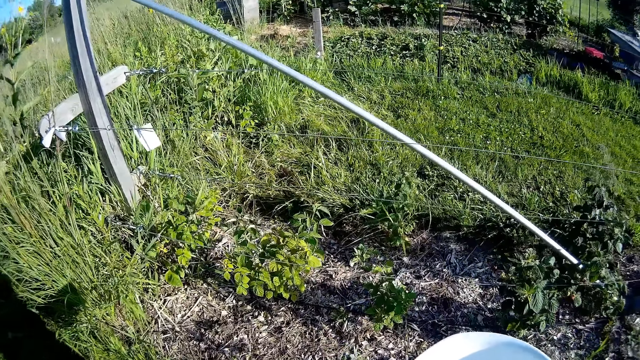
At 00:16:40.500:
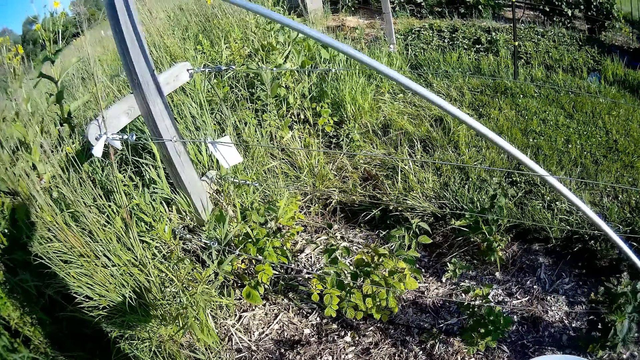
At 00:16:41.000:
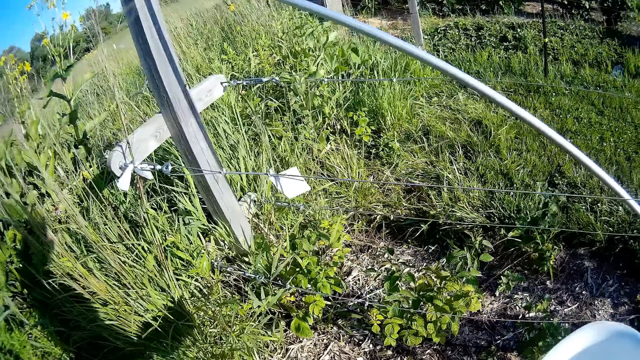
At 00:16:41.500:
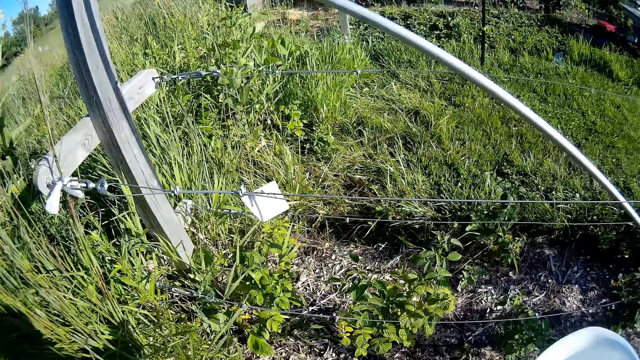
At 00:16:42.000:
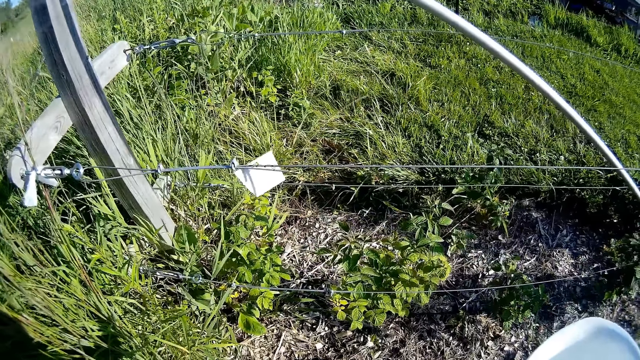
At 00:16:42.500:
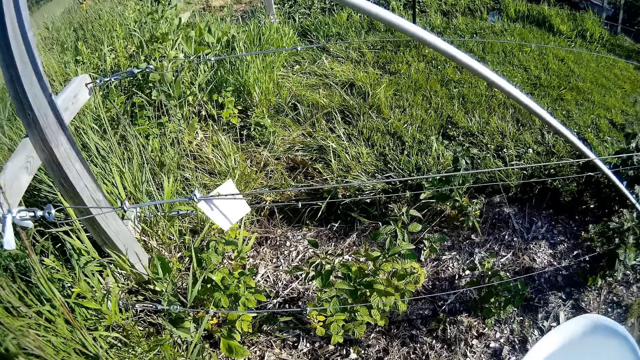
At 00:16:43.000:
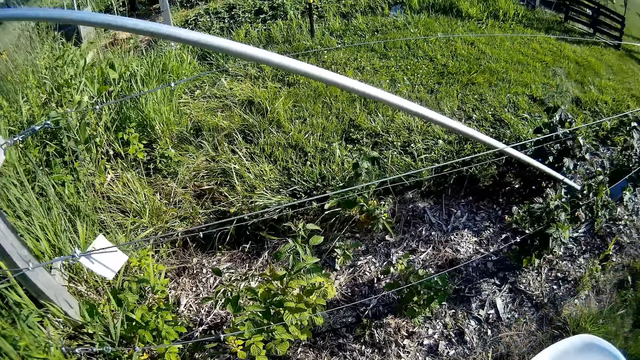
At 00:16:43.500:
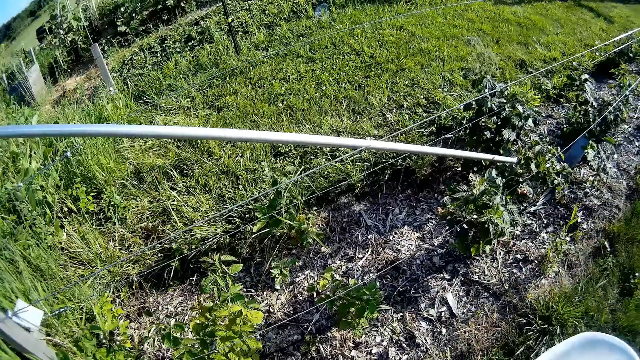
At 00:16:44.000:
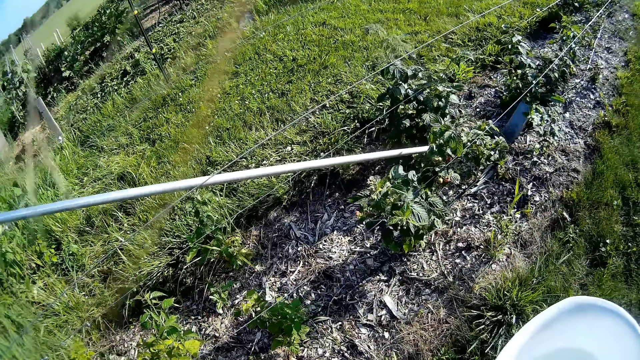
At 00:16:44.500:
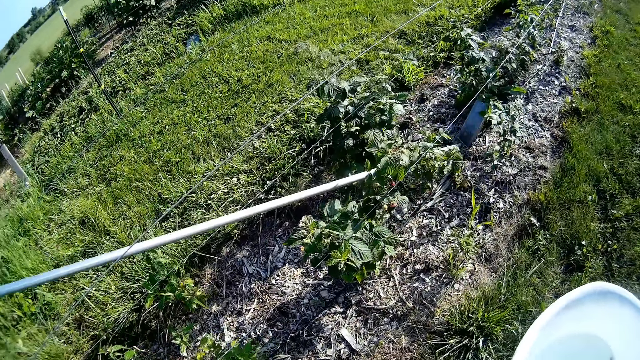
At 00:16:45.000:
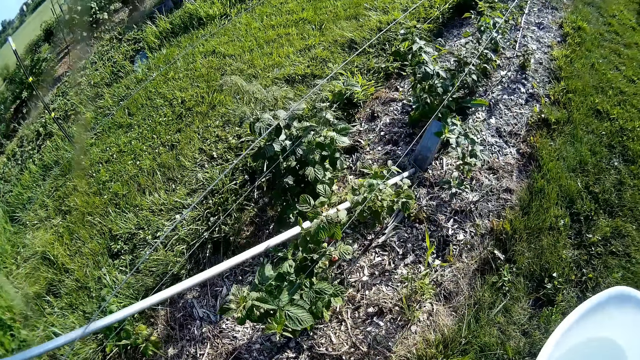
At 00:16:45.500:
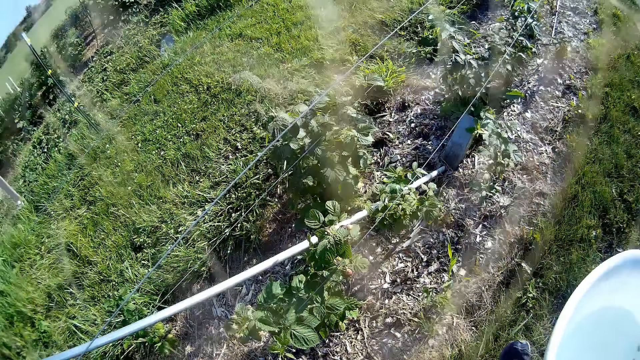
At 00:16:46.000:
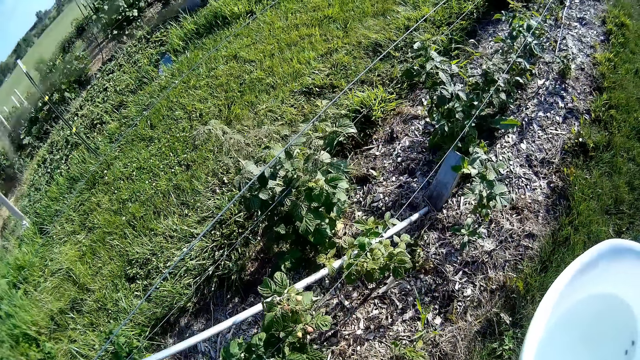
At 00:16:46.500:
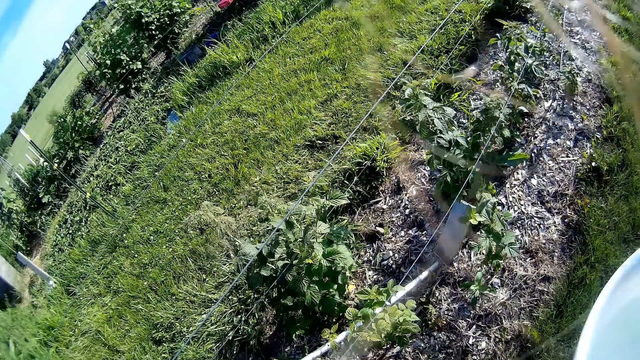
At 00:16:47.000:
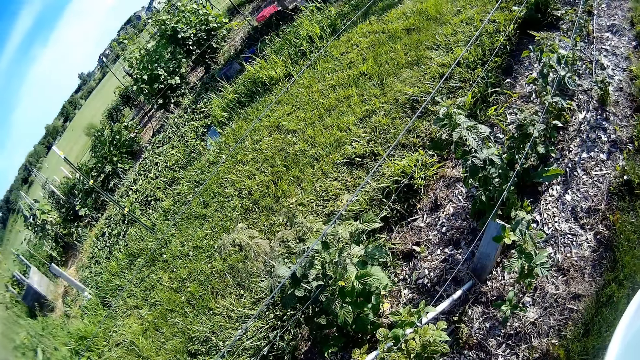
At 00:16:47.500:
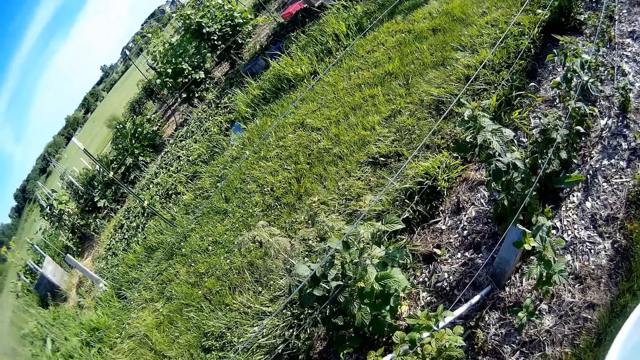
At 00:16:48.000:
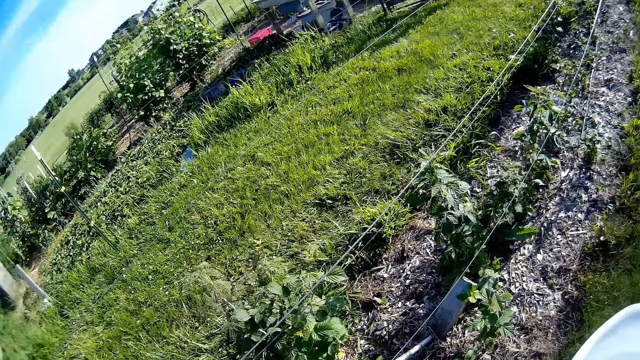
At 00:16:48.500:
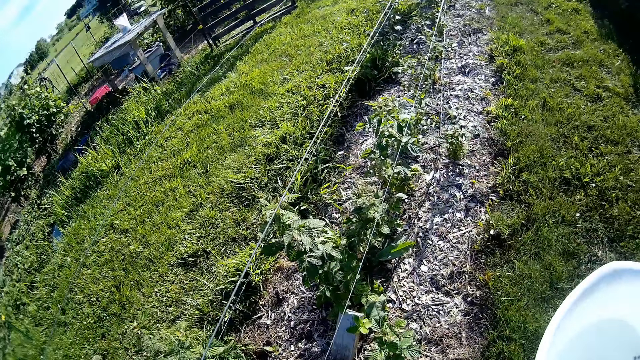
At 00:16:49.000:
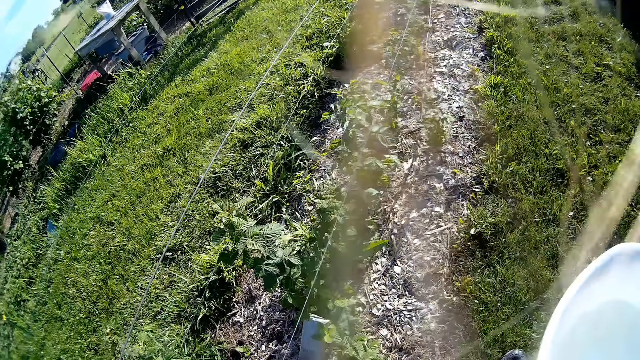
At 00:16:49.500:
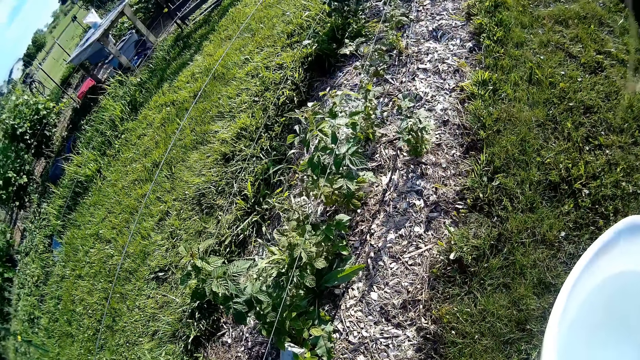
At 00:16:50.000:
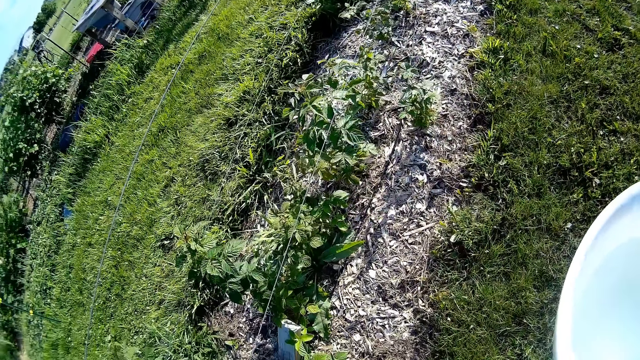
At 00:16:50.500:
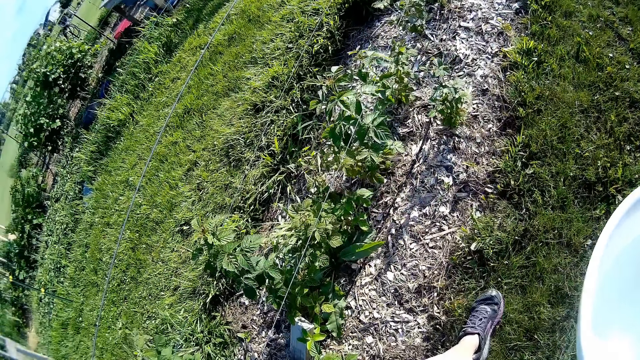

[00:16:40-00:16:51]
The camera wearer looks around. They walk in the farm.

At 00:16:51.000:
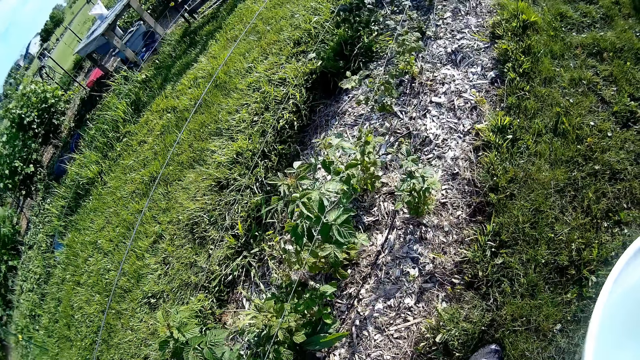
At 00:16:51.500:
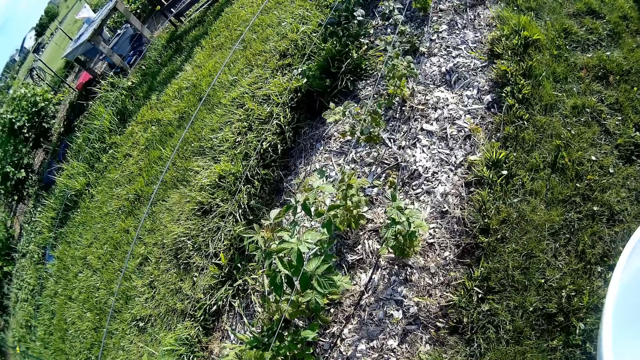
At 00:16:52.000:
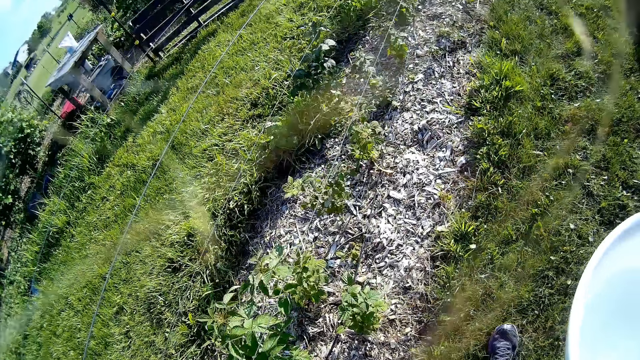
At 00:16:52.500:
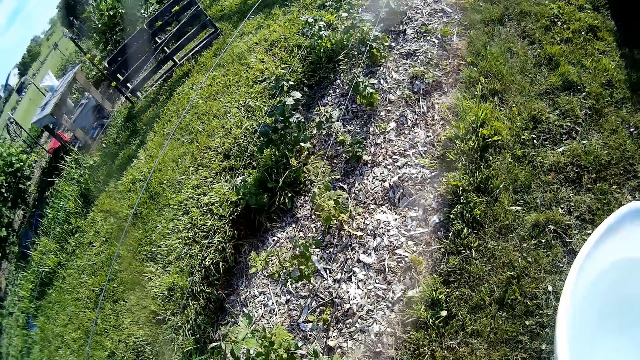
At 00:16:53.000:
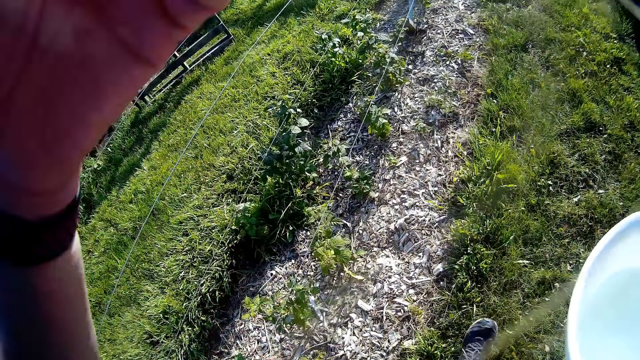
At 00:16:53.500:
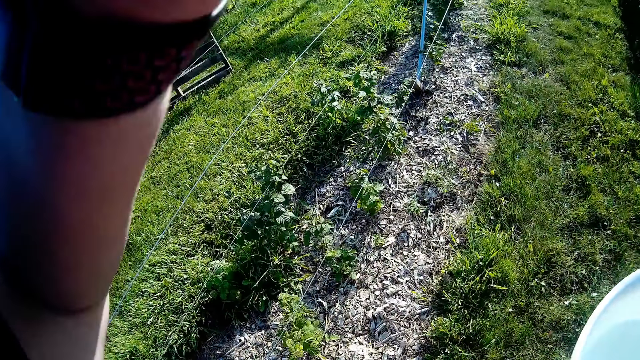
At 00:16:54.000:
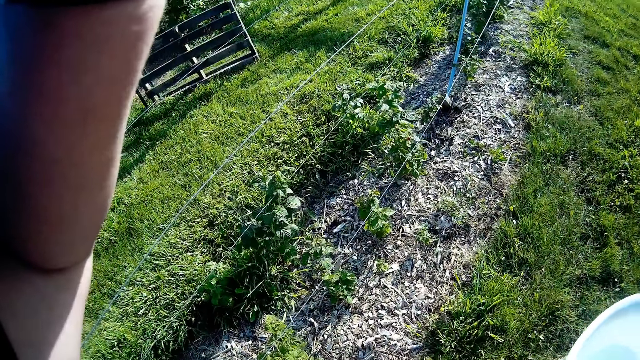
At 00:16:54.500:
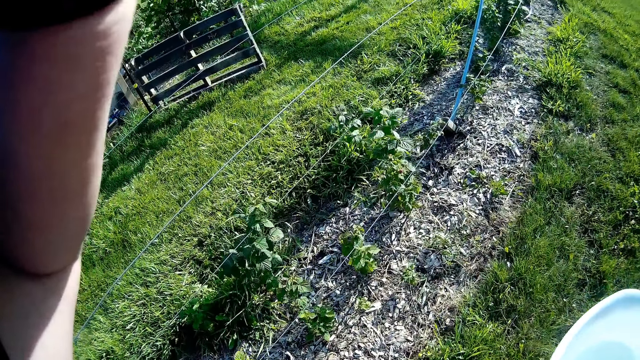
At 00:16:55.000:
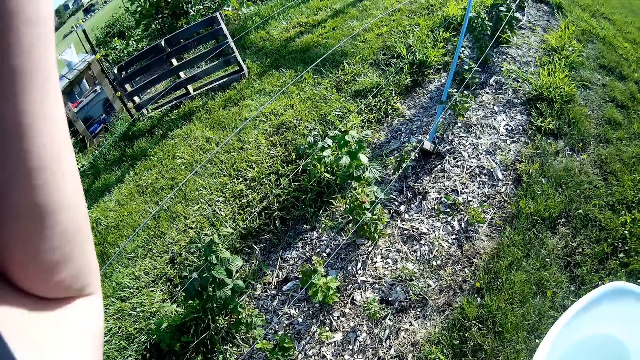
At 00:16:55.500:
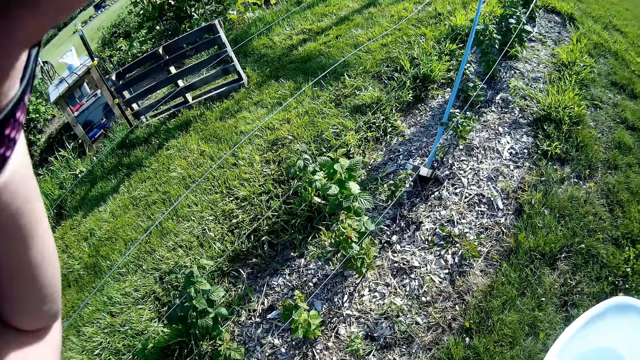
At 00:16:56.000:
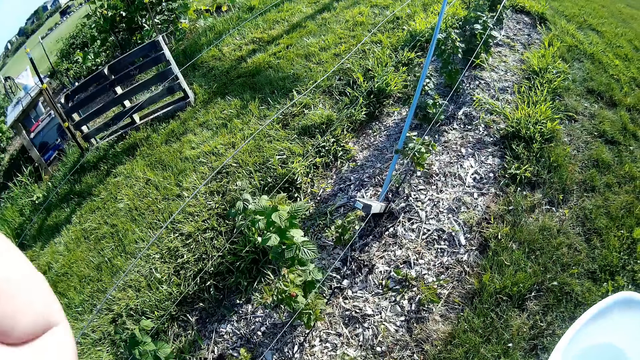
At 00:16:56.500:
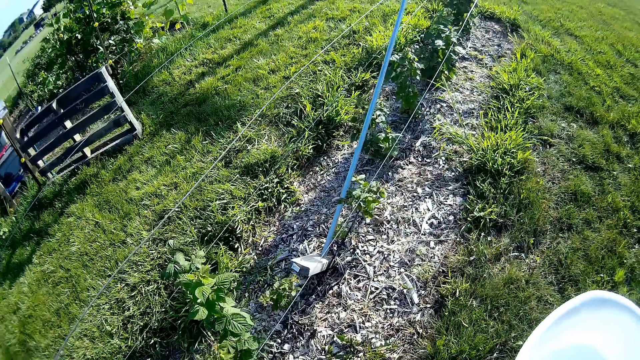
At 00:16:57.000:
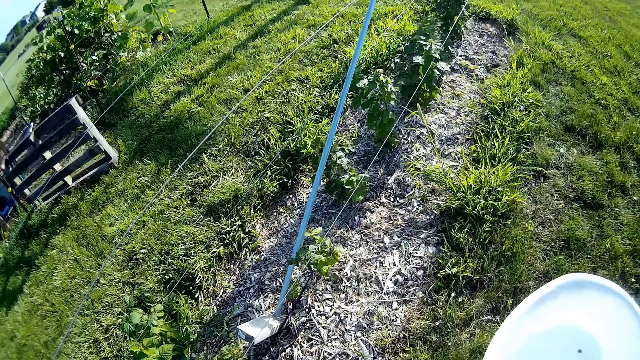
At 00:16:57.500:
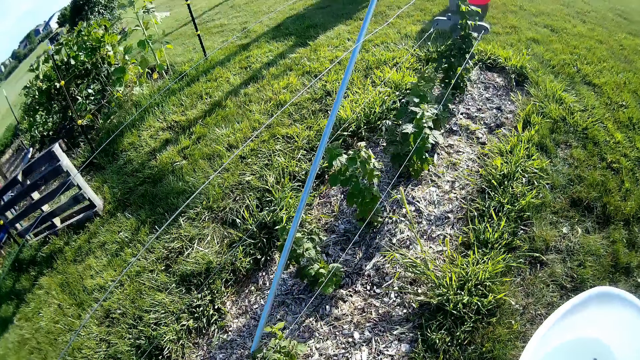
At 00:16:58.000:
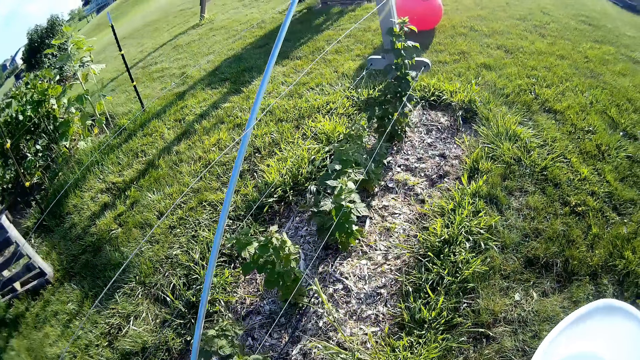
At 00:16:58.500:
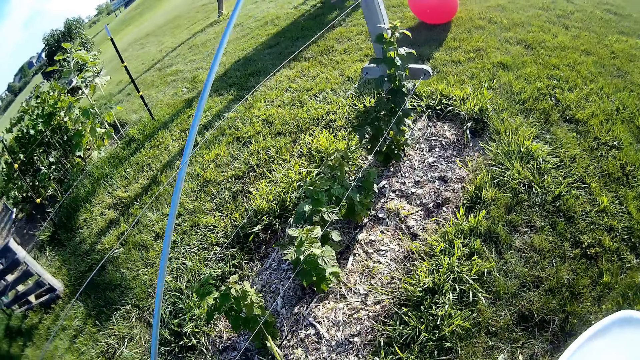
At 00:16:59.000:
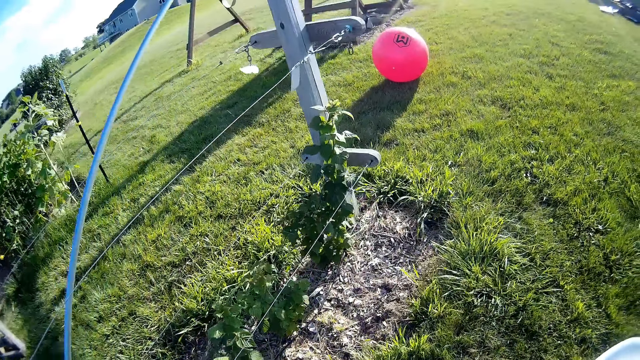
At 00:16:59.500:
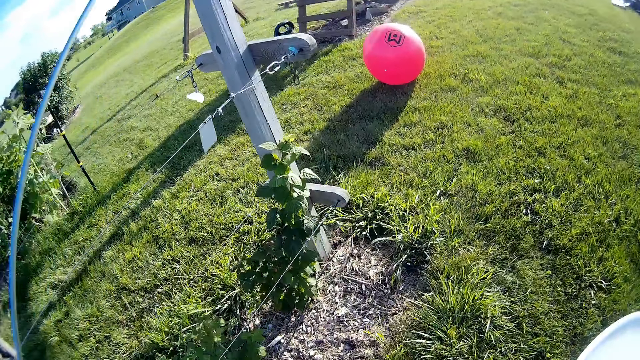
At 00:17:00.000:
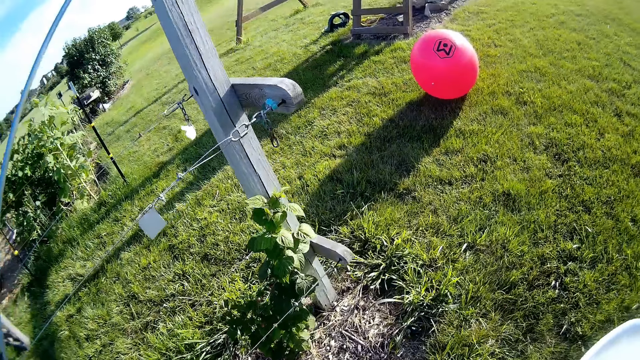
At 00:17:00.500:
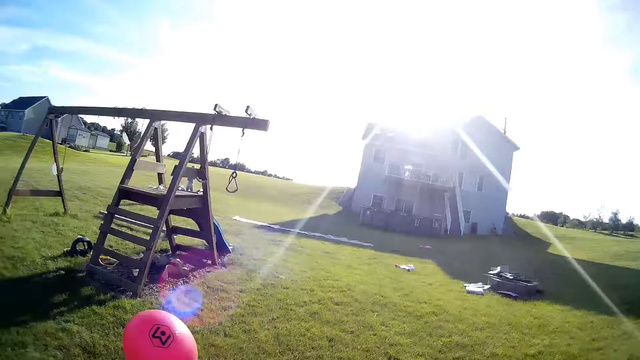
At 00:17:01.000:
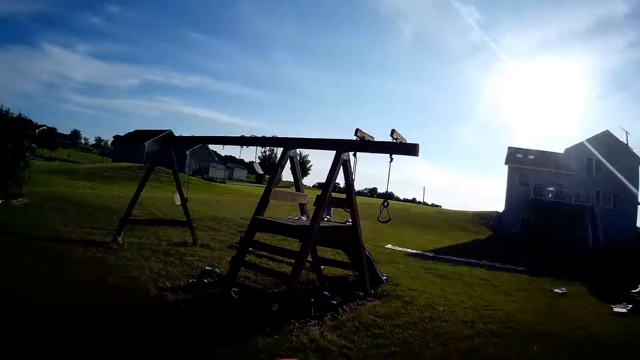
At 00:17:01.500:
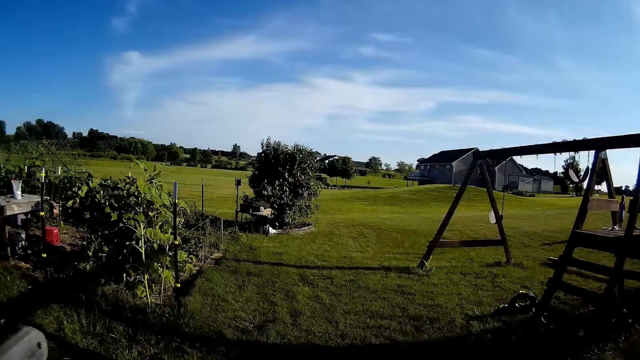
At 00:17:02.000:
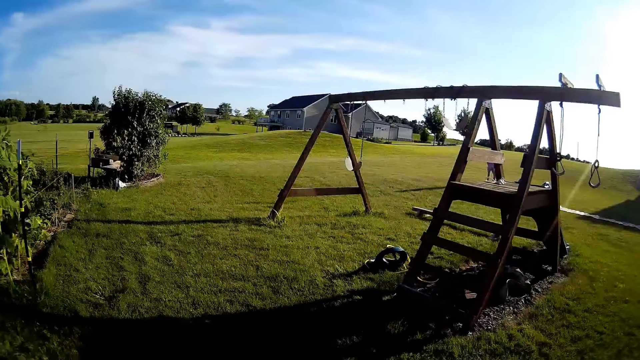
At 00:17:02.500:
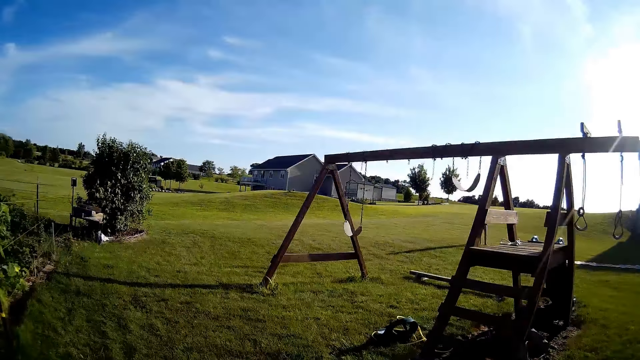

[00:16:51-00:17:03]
The camera wearer puts up the left hand. They hold the camera, drop the hand, and walk on the grass. They talk with a person.
